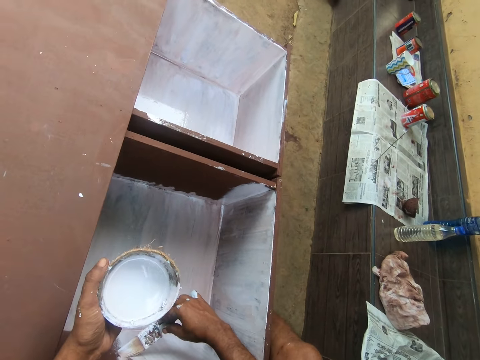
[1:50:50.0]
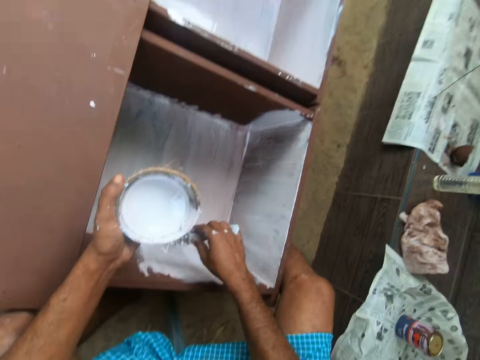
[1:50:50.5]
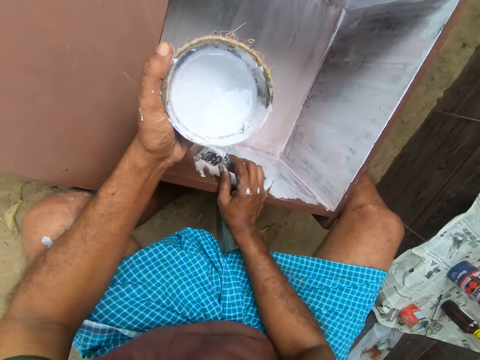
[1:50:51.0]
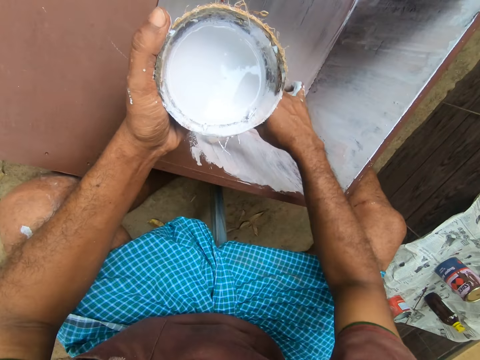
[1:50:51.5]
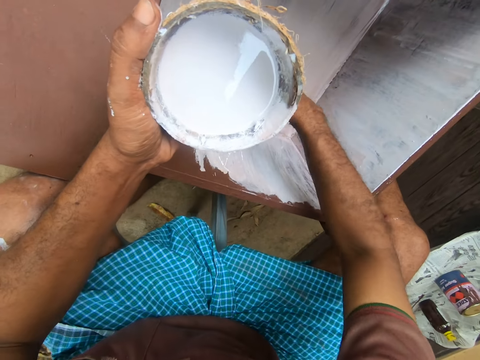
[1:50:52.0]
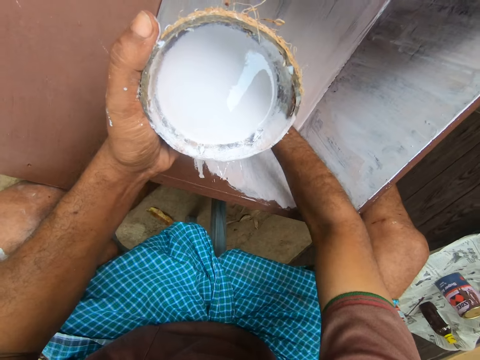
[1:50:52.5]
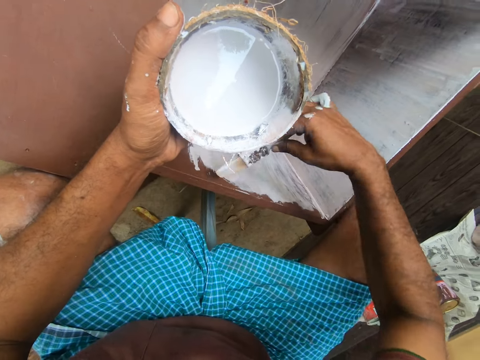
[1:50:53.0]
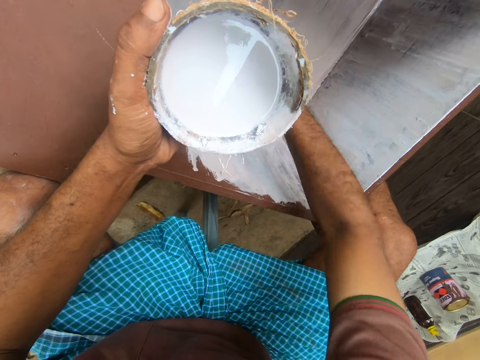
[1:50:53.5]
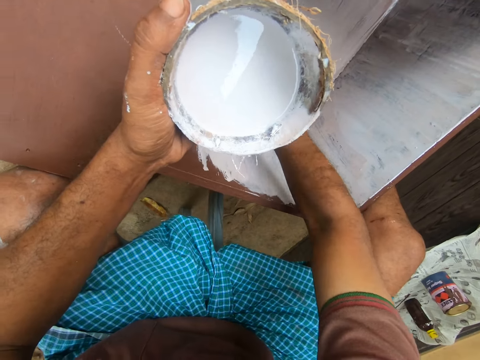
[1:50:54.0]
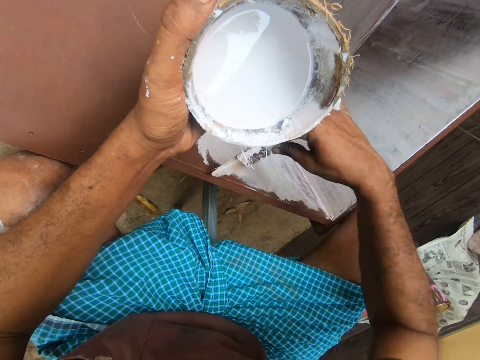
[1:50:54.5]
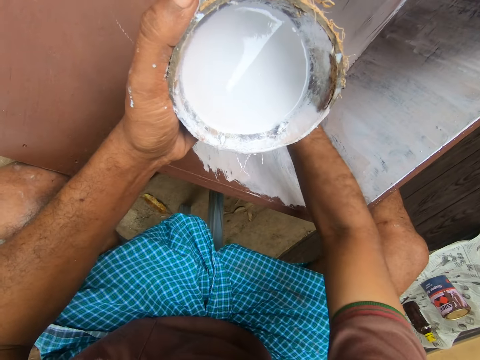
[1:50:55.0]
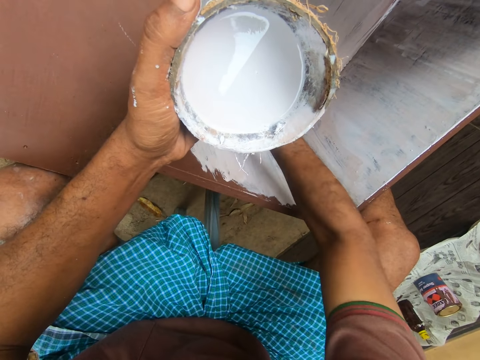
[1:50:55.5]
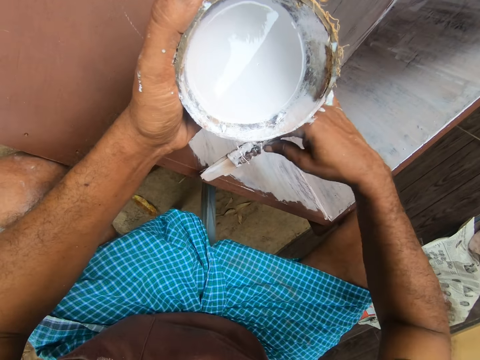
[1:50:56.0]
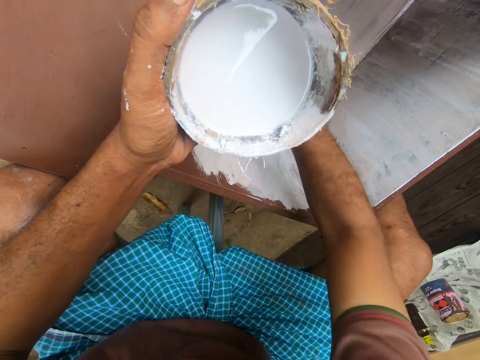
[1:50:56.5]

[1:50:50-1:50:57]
The camera wearer paints the wardrobe with the paintbrush with his right hand.

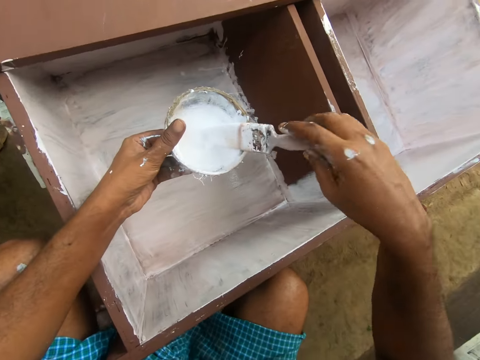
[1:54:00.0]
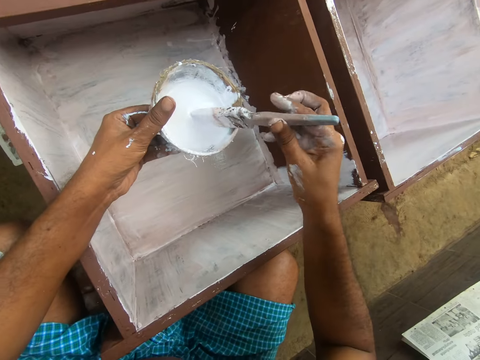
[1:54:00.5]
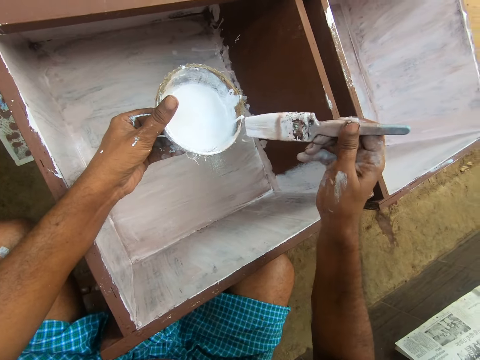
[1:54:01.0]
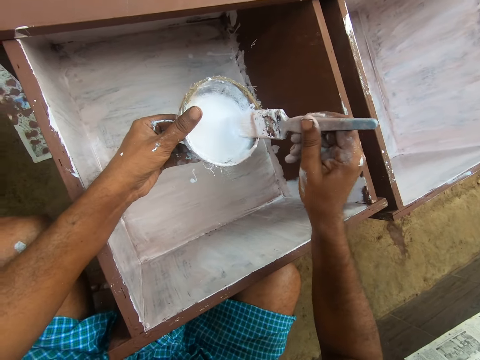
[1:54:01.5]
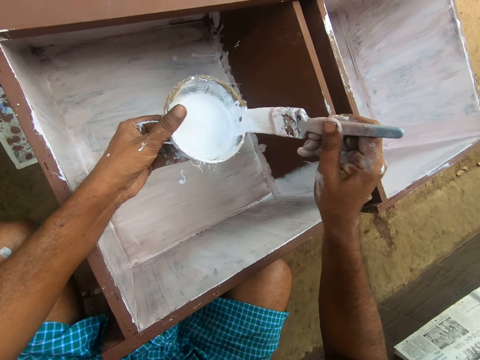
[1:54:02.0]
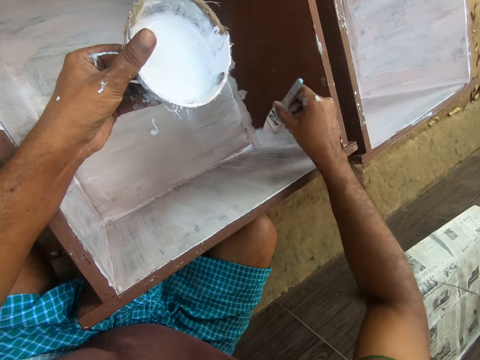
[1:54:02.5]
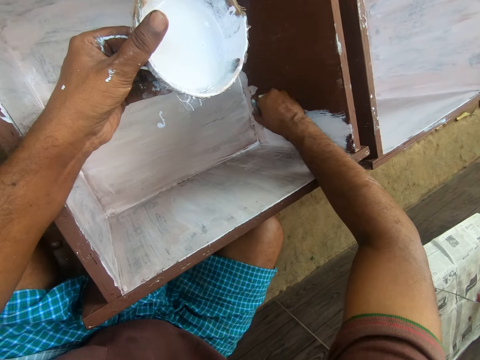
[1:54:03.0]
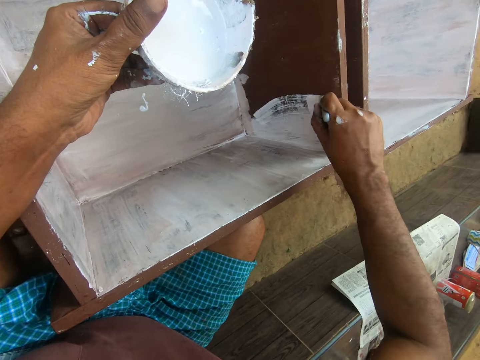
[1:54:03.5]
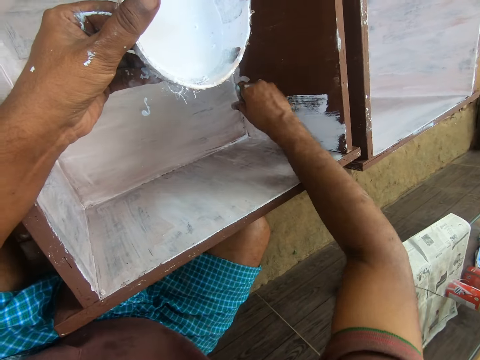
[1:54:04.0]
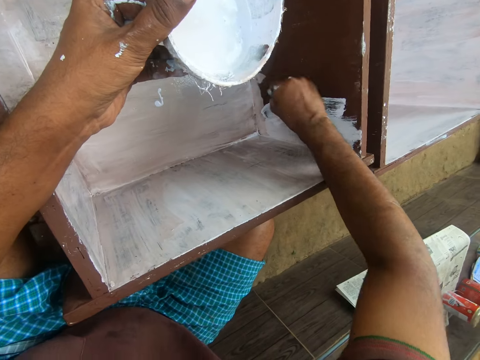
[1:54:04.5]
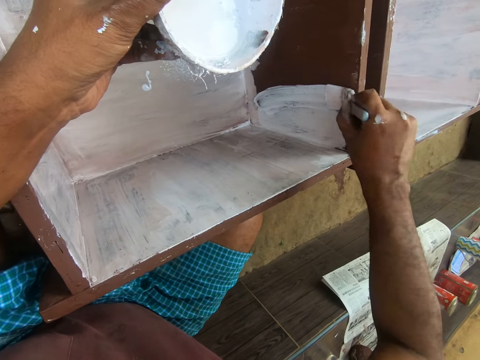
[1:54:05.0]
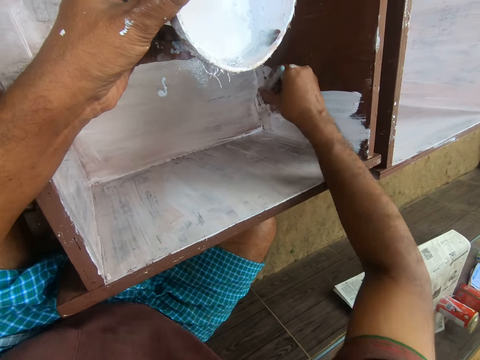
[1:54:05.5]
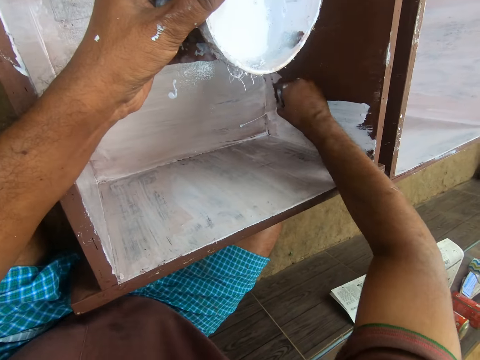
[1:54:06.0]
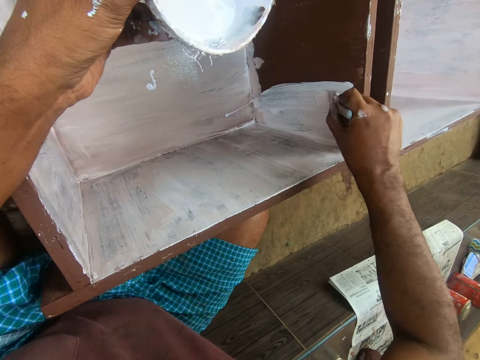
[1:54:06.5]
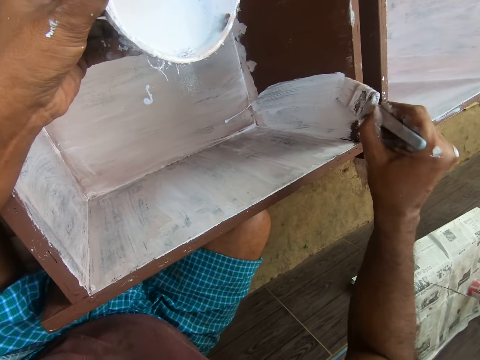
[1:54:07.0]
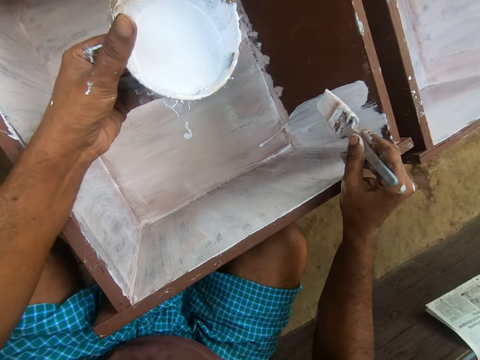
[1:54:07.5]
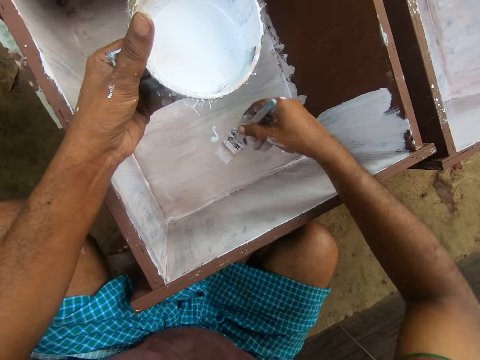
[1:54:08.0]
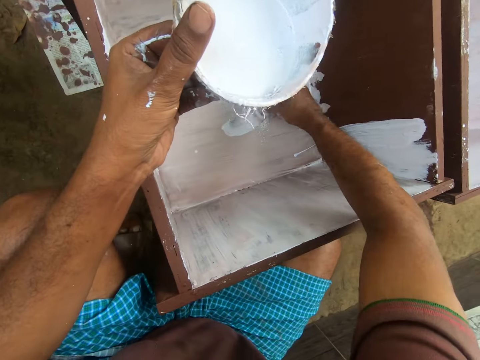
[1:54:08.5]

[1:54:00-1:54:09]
The camera wearer rubs the paintbrush on the side of the coconut shell. He removes the paintbrush from the coconut shell with paint. He removes excess paint from the paintbrush on the edge of the coconut shell. He paints the wardrobe with the paintbrush with his right hand.

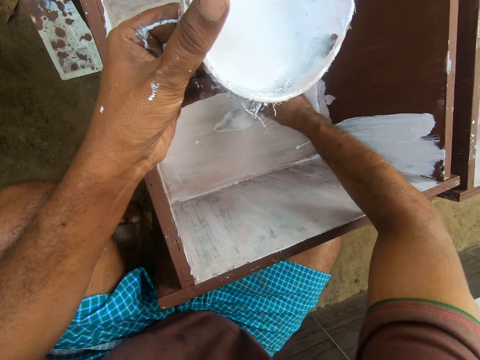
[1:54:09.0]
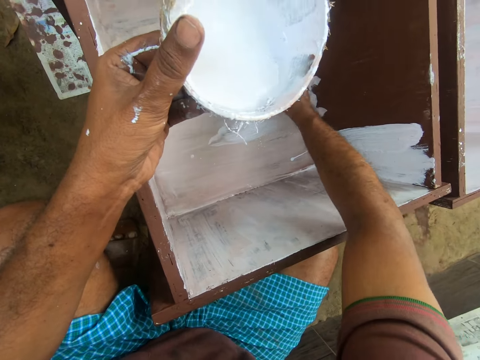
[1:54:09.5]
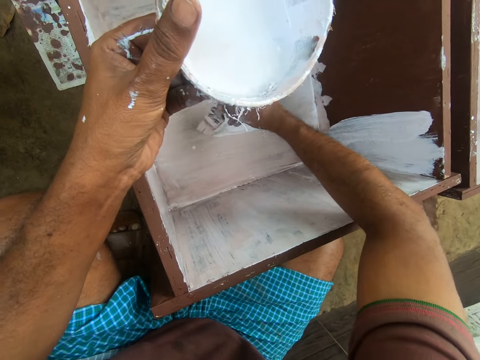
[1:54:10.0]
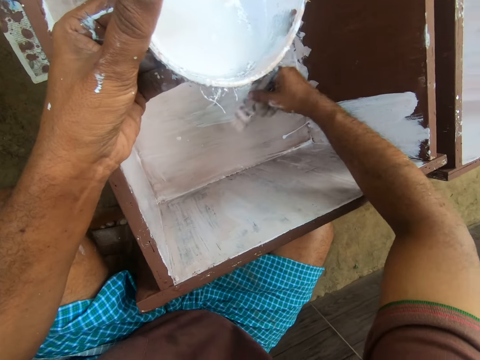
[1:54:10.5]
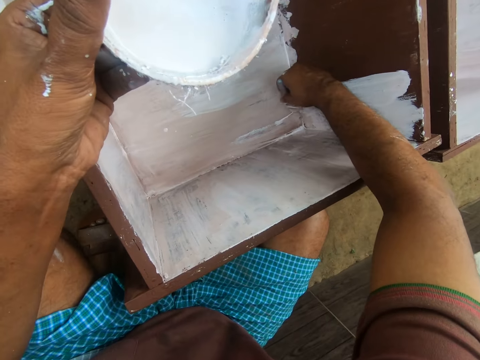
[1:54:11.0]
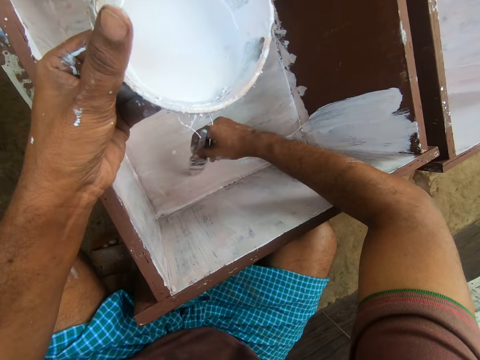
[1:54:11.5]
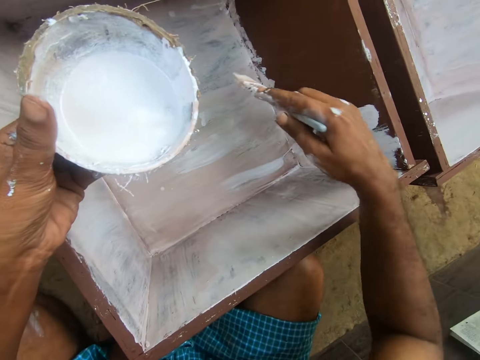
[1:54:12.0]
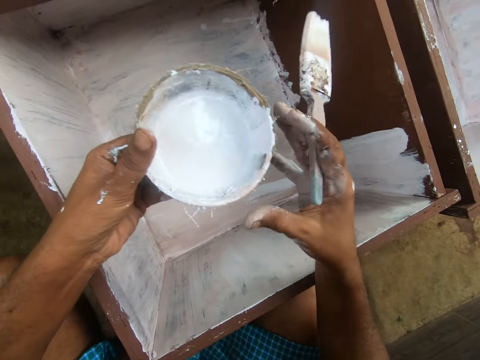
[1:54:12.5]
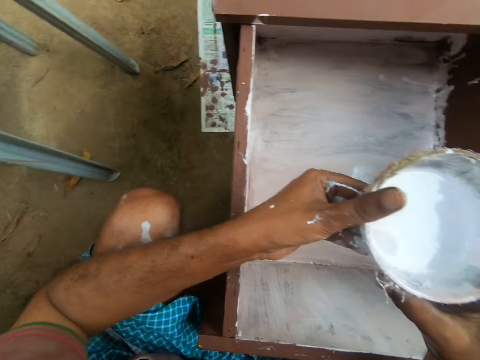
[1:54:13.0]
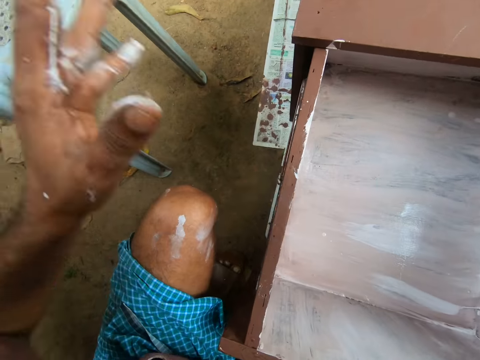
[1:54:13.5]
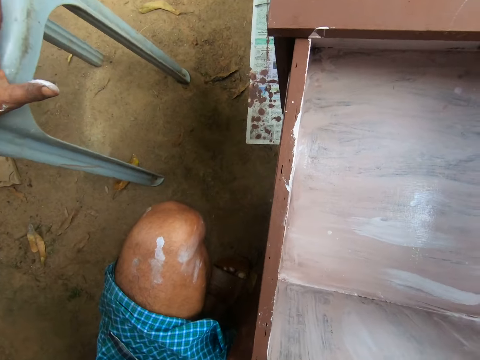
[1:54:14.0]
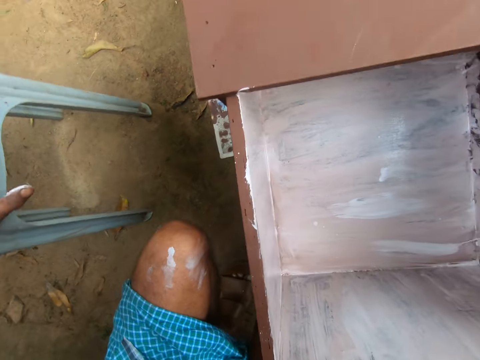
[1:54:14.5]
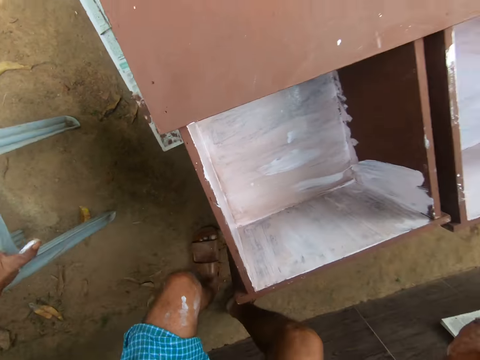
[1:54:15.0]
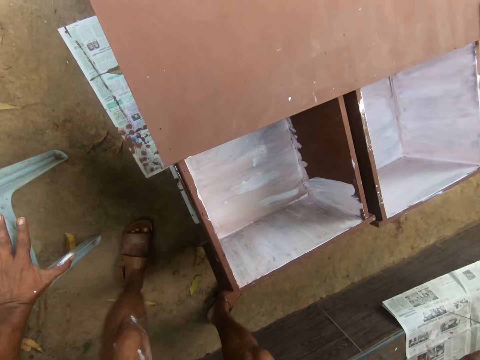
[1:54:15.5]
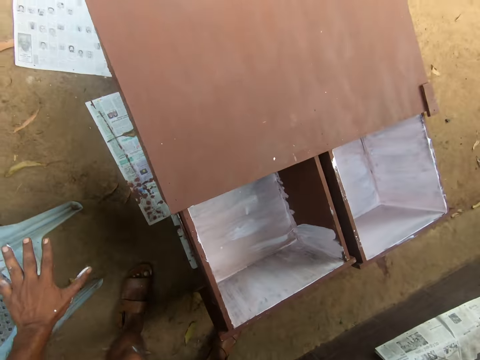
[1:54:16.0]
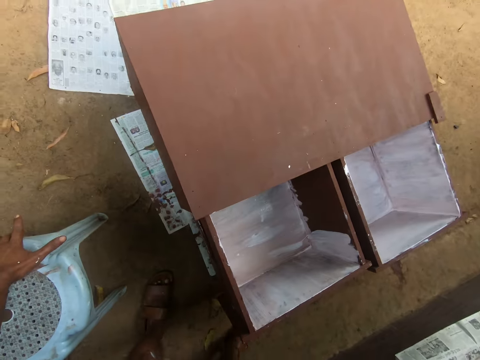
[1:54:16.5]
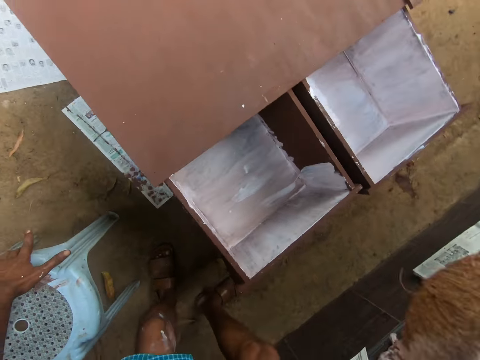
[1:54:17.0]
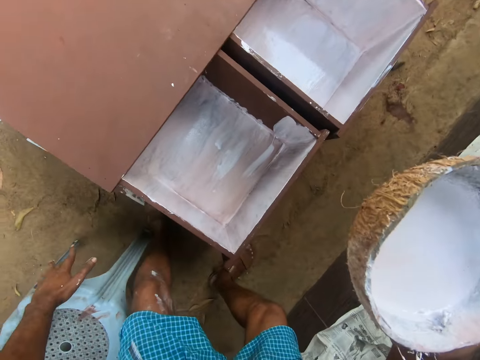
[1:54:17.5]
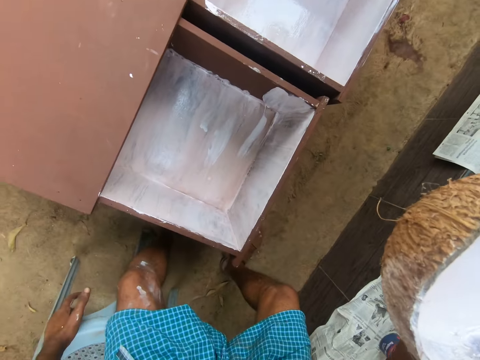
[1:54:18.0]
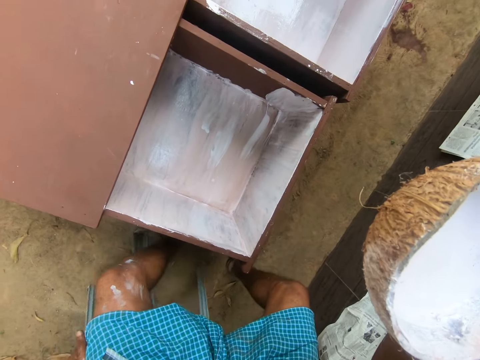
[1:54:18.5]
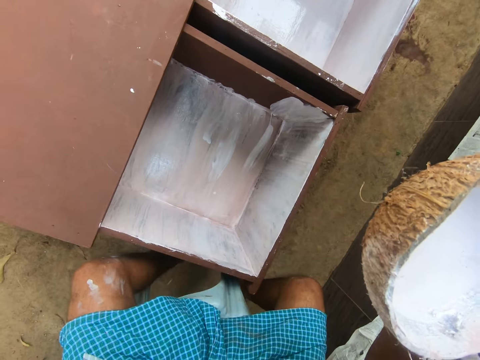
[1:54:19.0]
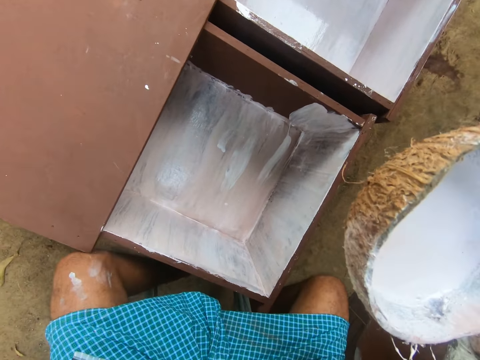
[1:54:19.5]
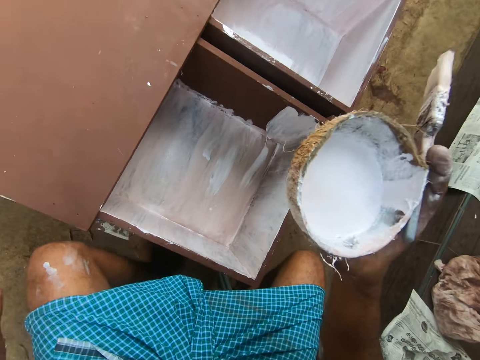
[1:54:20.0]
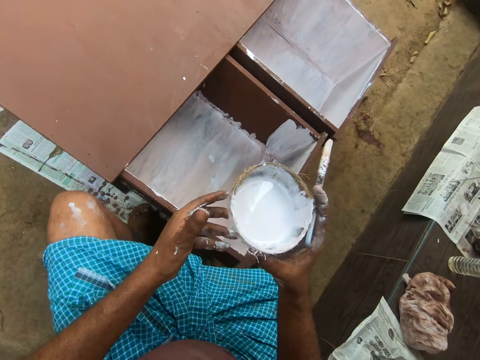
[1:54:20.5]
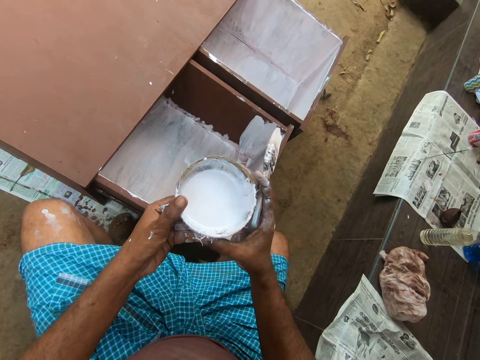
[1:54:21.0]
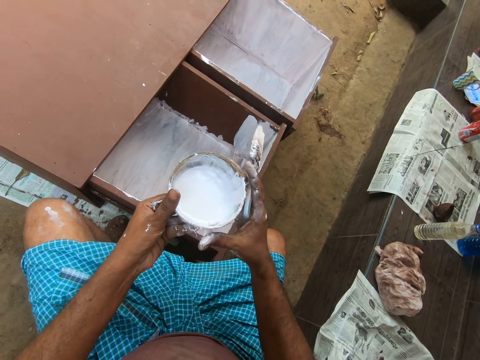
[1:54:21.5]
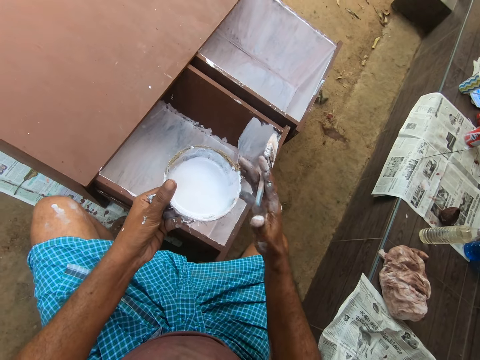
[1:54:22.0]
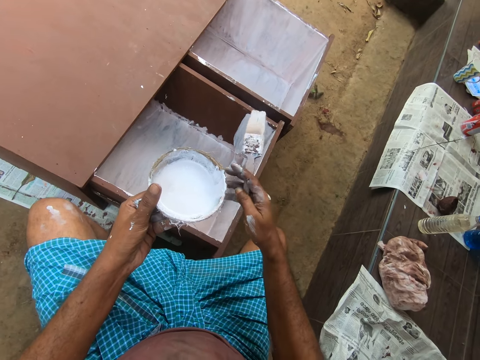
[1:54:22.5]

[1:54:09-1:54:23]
The camera wearer holds a coconut shell with paint. He passes the coconut shell to his right hand. He holds the coconut shell with paint with both hands and moves the camera around. He puts his left hand on the chair or plastic stool and stands up. He adjusts the chair with his left hand. He pulls the stool with a hand. He sits on the chair. He holds the coconut shell with paint. He passes the coconut shell to his left hand.
